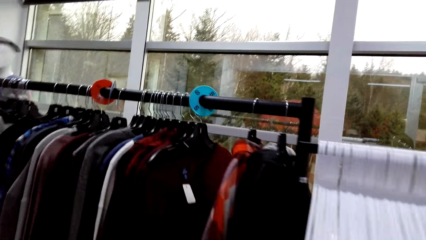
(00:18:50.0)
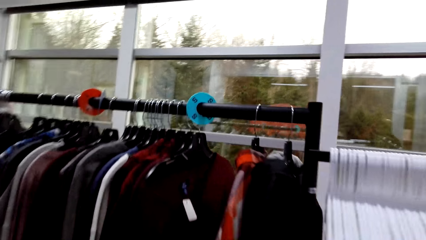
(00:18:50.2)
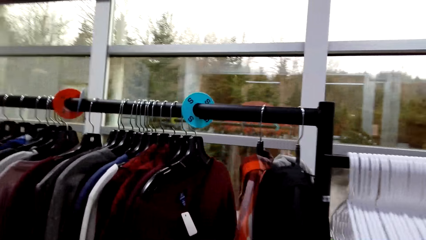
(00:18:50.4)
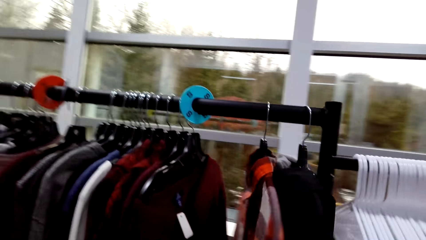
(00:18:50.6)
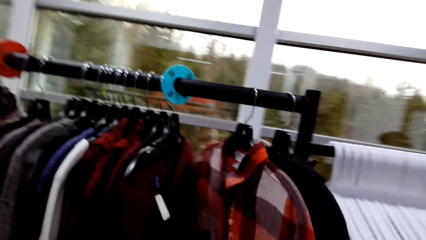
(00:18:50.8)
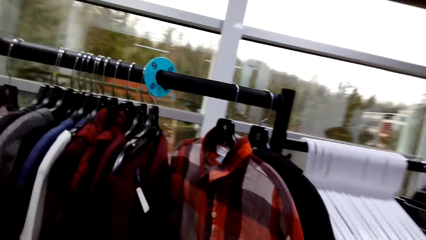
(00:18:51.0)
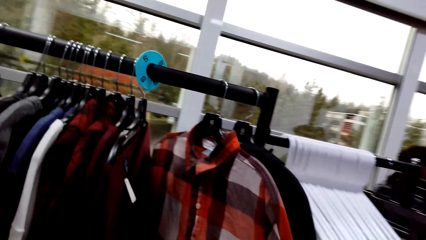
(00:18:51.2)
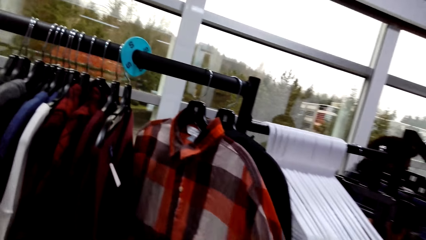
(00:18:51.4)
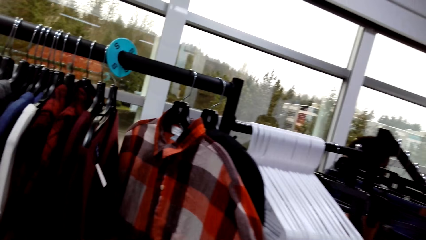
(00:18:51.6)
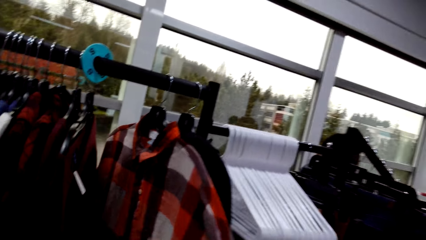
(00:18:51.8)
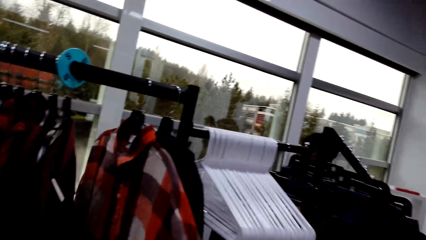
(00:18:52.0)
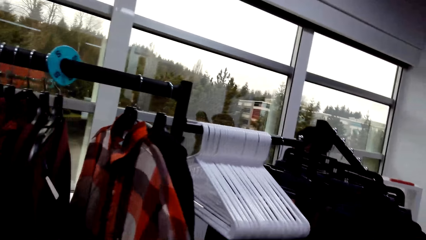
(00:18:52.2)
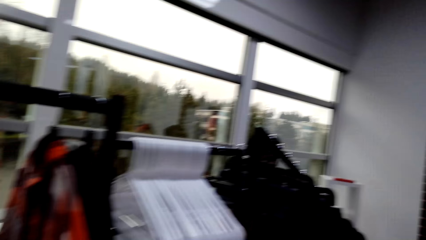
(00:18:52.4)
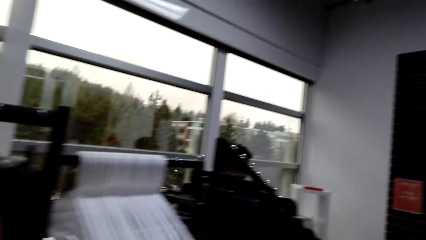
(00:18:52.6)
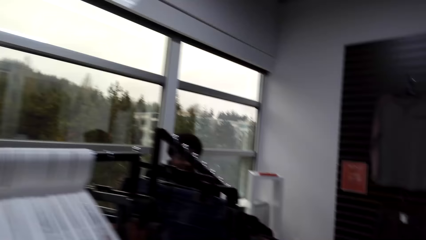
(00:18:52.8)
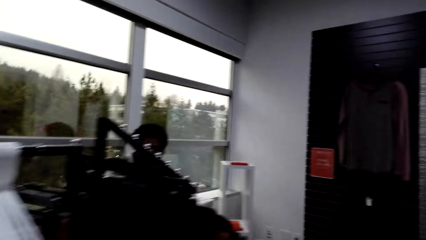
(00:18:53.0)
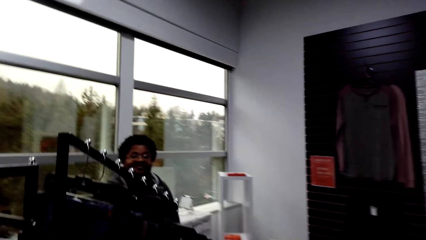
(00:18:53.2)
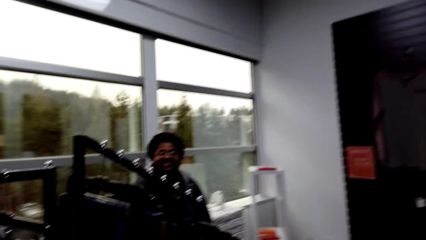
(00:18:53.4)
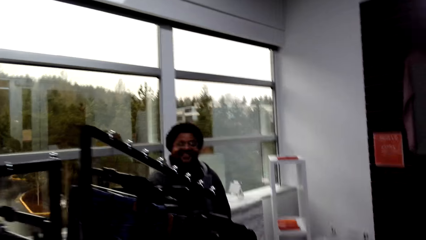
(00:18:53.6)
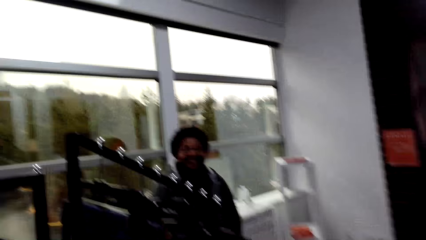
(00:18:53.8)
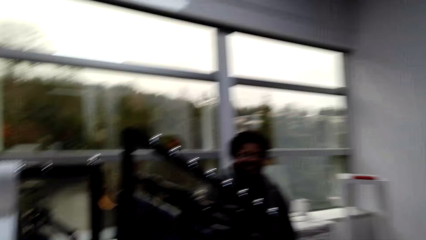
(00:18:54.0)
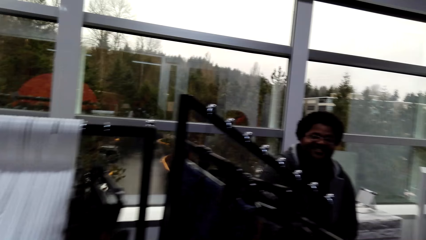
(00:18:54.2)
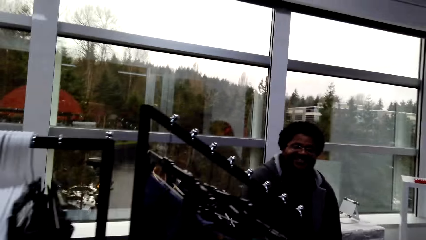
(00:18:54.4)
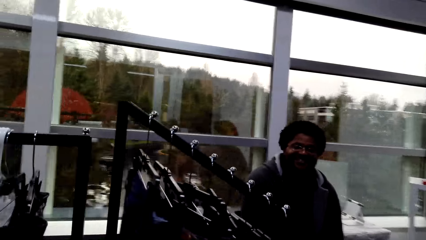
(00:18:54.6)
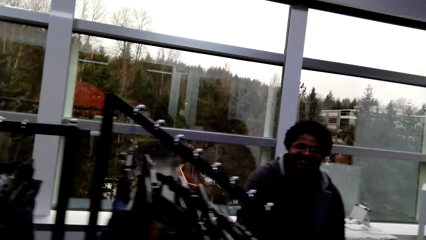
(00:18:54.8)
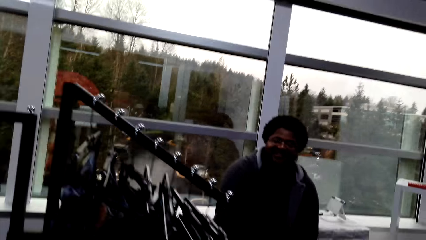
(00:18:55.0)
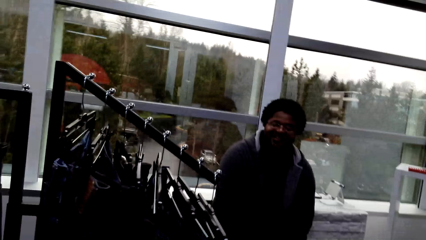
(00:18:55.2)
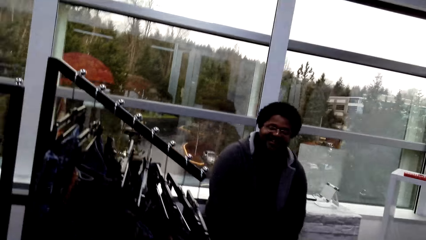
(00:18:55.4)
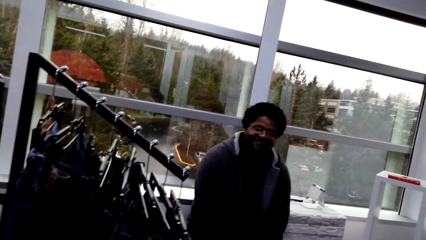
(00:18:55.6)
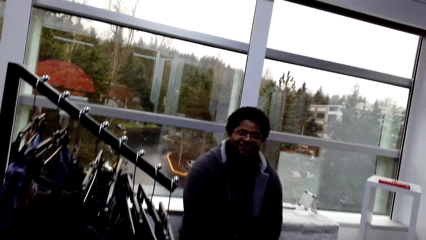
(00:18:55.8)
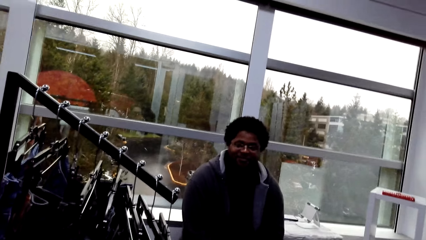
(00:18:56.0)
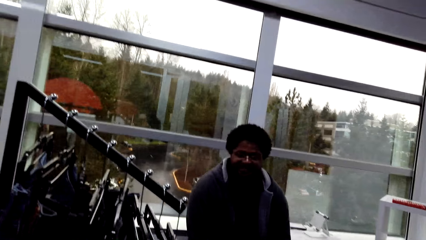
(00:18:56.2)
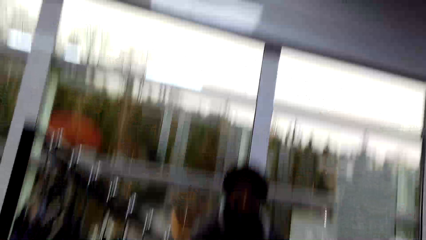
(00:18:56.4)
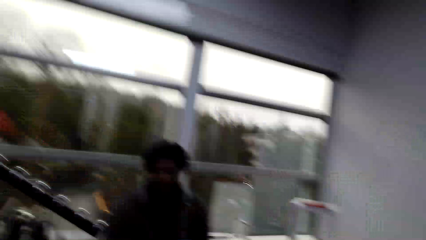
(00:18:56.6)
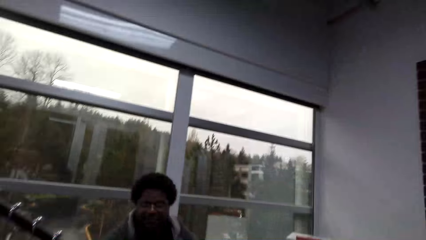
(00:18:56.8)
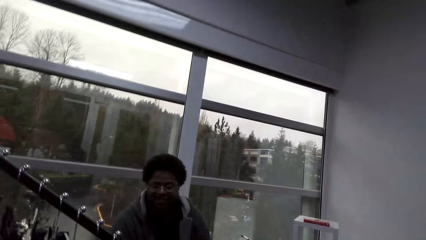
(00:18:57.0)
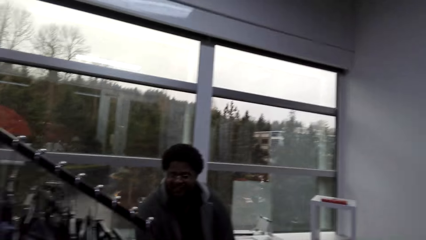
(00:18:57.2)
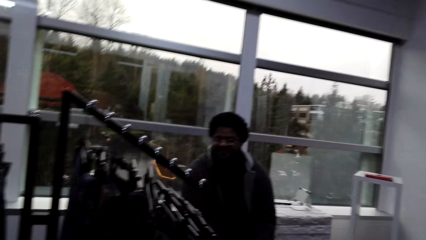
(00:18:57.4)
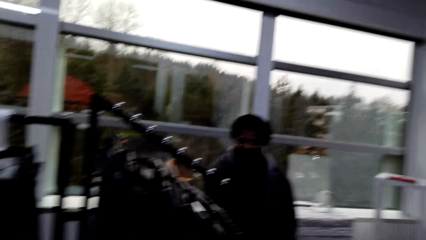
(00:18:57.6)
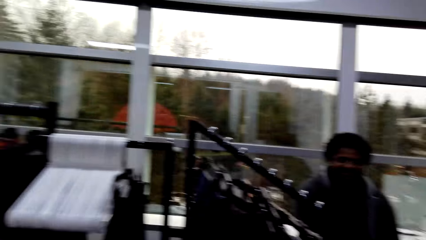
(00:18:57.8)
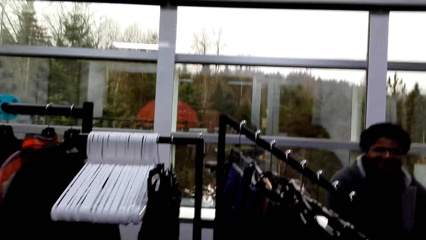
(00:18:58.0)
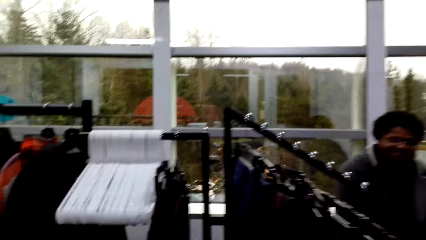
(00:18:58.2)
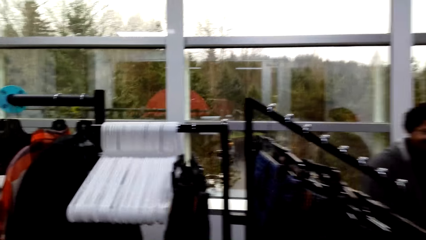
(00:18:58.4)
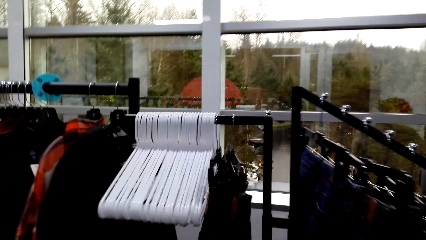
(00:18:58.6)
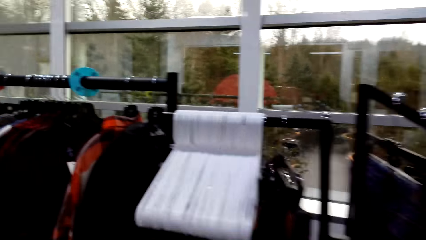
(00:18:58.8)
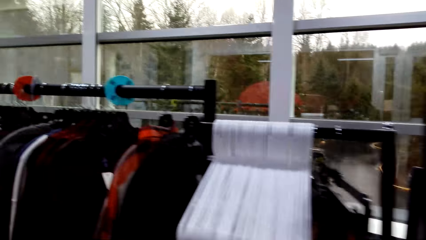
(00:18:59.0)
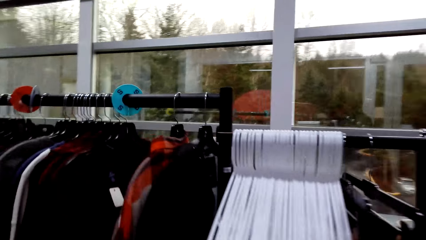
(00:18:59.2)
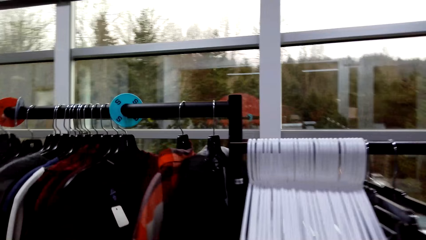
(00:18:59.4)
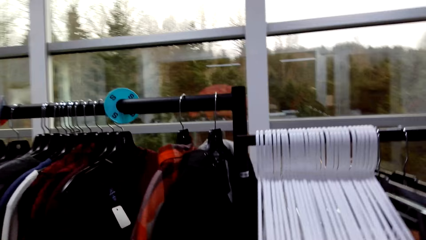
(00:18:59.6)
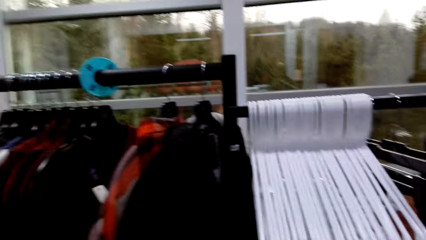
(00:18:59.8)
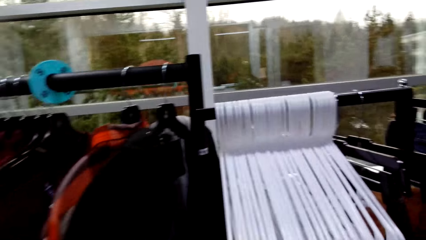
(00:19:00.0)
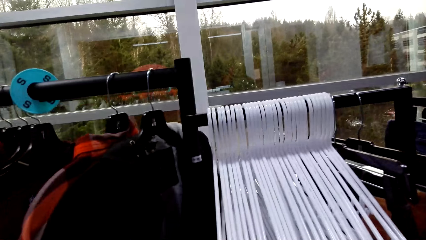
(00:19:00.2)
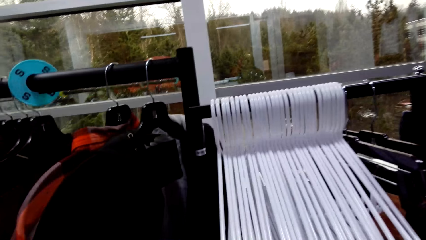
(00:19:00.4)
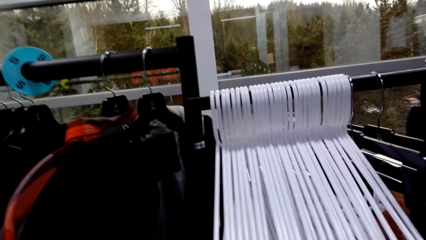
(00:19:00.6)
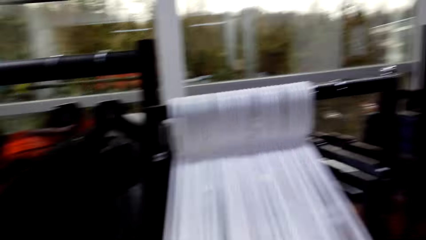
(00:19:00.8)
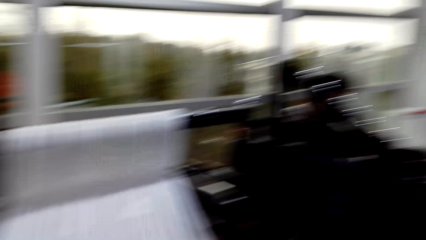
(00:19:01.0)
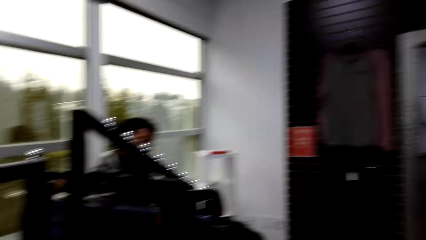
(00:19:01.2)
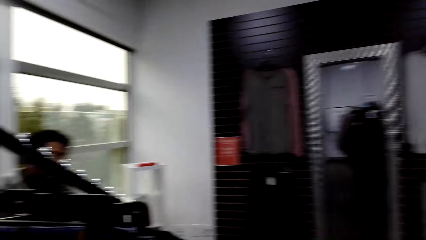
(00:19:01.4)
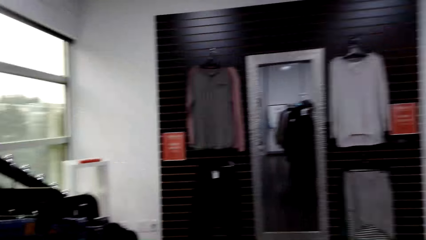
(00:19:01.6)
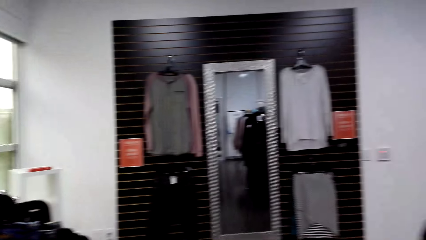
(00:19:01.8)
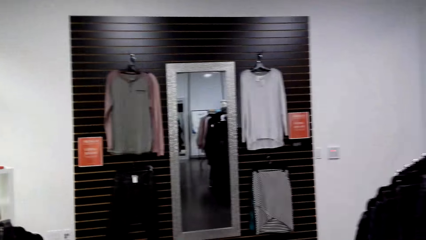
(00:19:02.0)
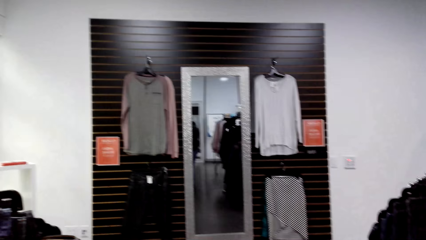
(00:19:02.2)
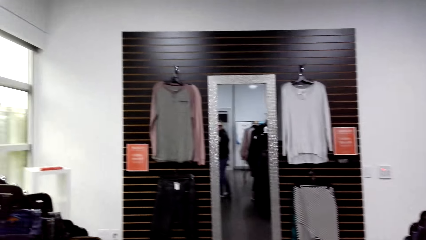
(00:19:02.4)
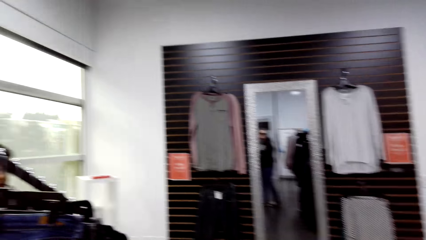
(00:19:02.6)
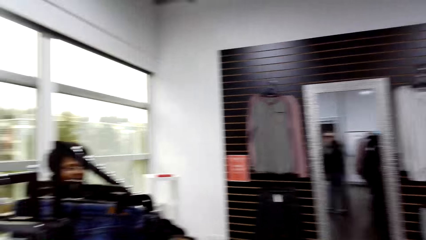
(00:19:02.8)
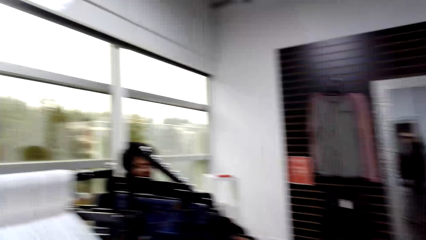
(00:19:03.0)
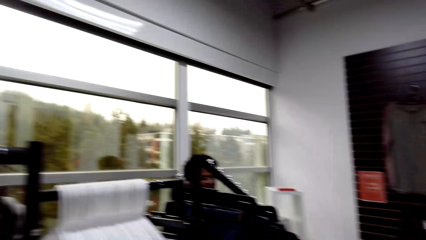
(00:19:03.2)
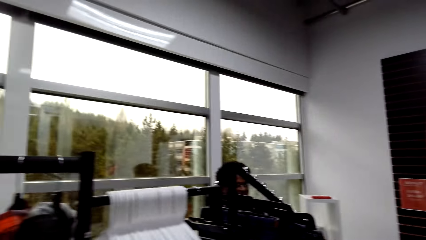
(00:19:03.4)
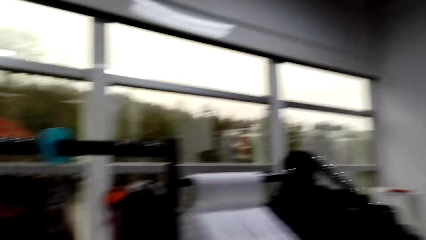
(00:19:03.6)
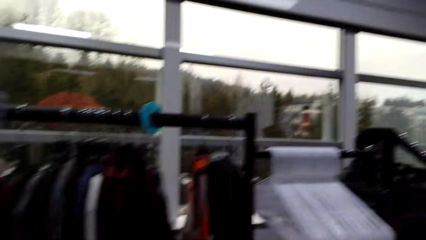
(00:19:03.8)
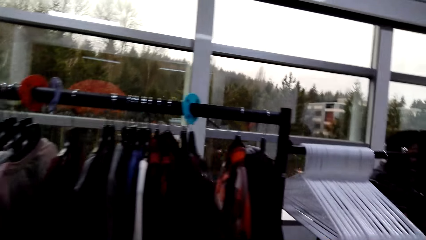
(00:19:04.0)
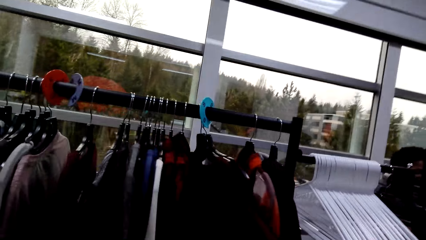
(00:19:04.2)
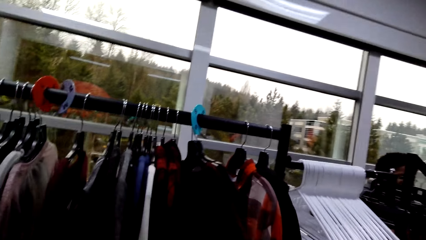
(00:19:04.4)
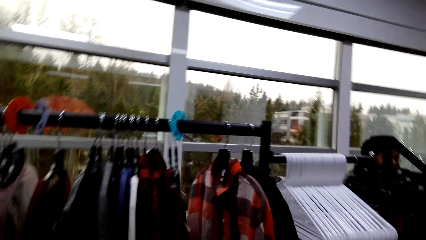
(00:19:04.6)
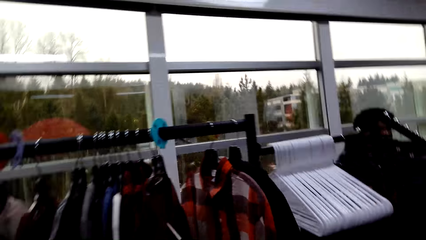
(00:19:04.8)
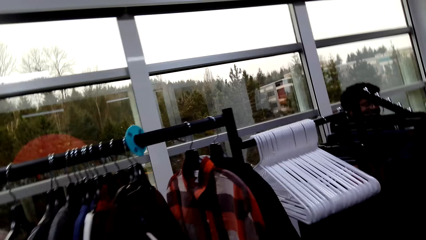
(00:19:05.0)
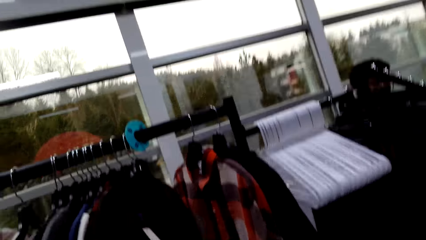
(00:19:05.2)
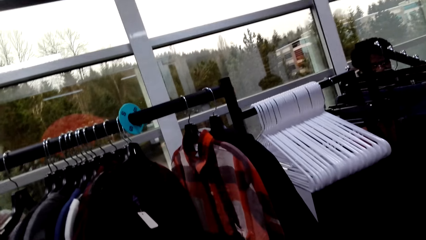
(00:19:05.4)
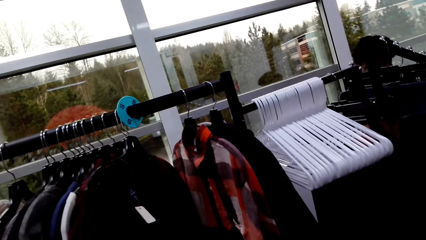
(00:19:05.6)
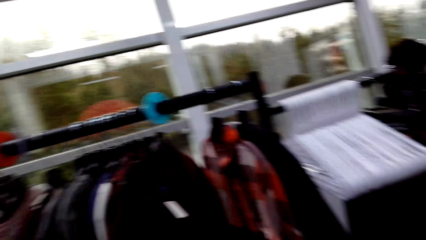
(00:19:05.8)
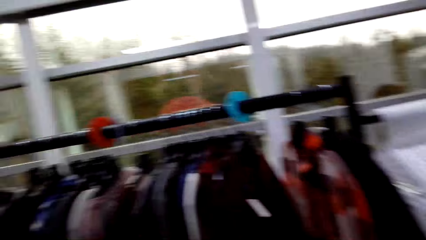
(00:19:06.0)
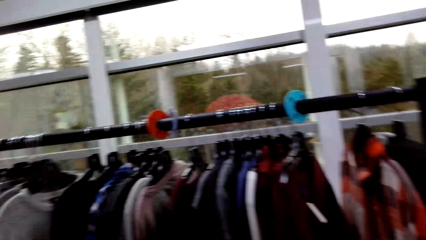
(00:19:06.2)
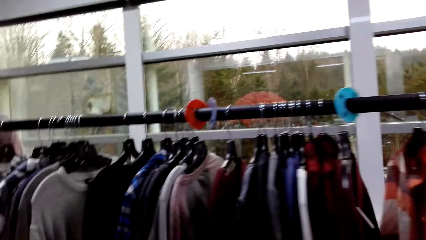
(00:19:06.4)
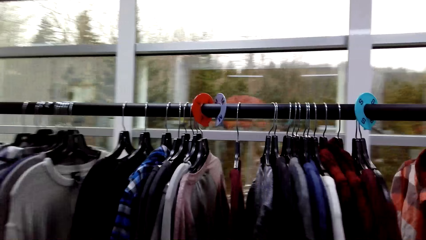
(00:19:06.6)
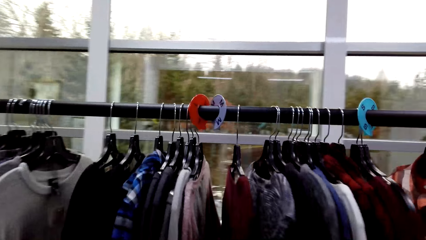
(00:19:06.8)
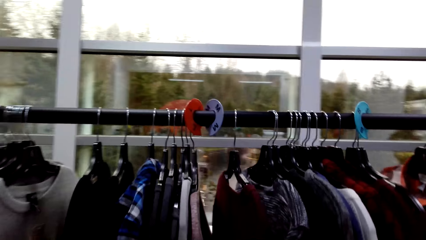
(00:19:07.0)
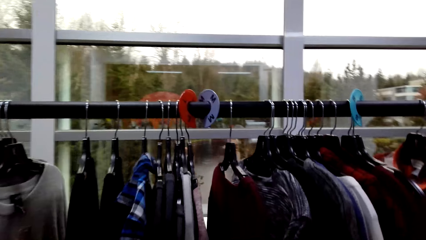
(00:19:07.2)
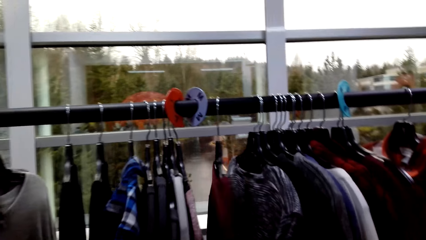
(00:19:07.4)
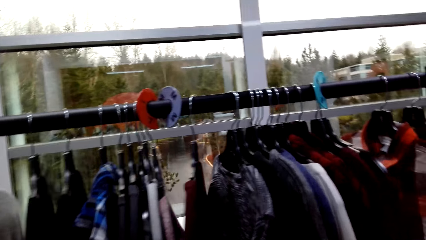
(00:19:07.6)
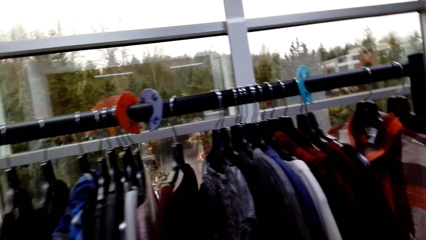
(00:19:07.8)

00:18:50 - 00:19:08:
The camera wearer stares at the clothes on the hangers. They touch a cloth. They stare at a person. They stare at the clothes on the hangers. They touch the clothes. They look around the mall. They stare at the clothes on the hangers.
